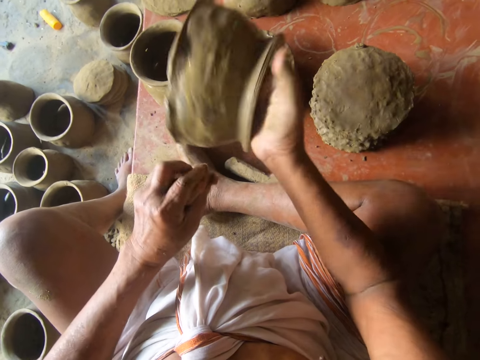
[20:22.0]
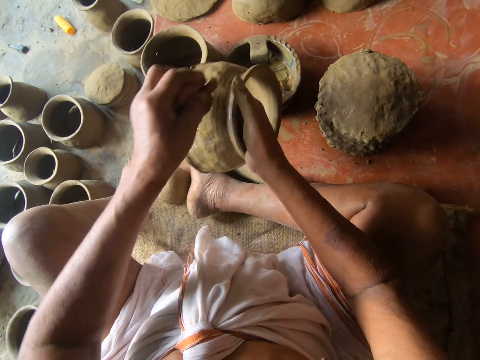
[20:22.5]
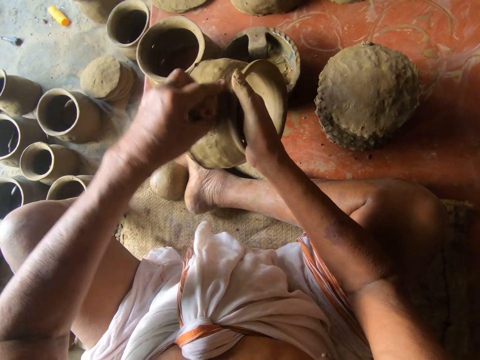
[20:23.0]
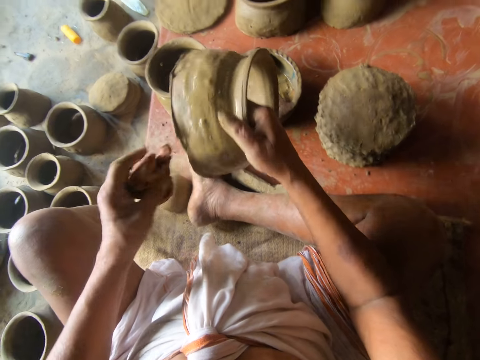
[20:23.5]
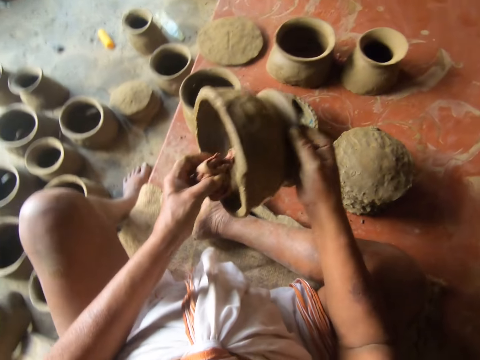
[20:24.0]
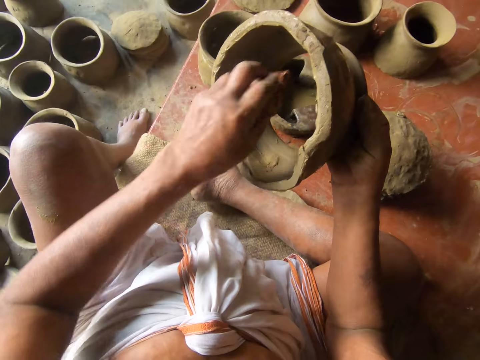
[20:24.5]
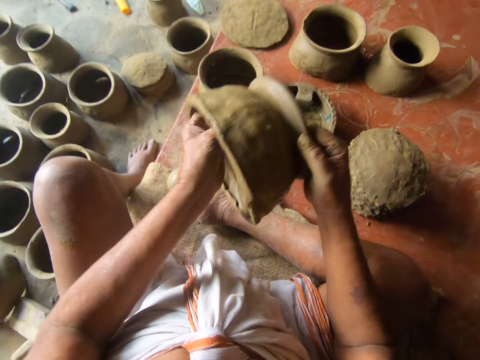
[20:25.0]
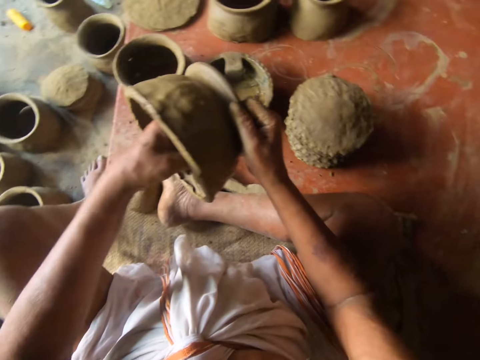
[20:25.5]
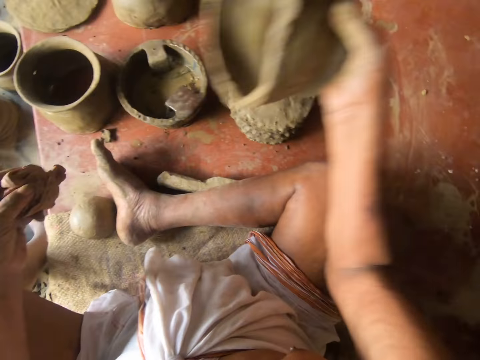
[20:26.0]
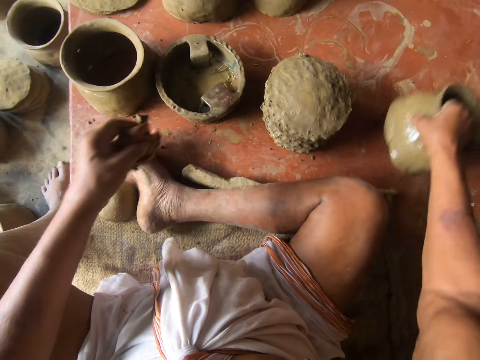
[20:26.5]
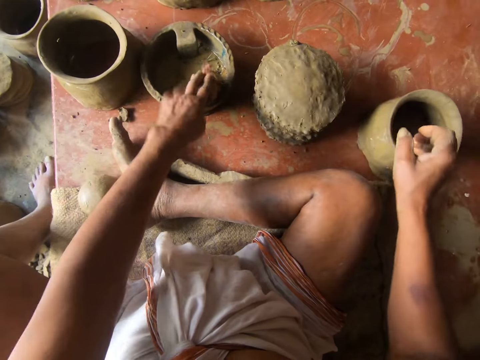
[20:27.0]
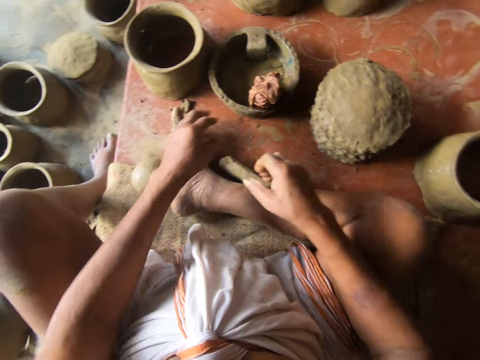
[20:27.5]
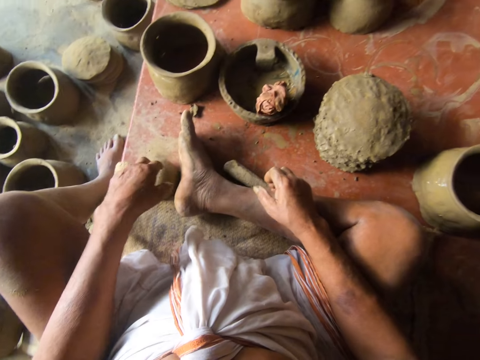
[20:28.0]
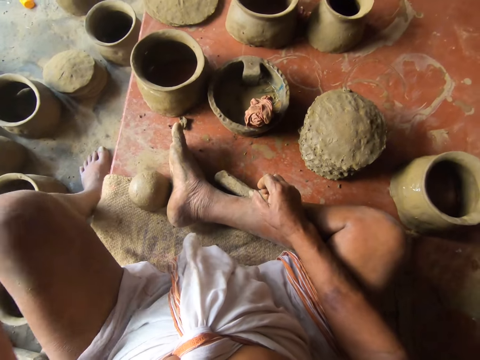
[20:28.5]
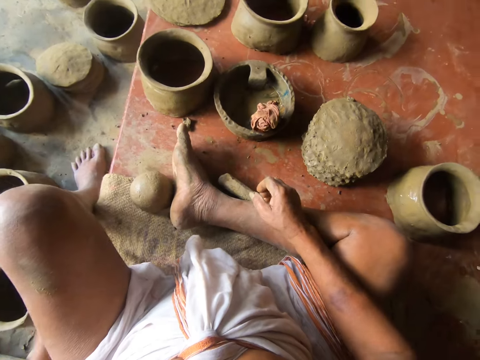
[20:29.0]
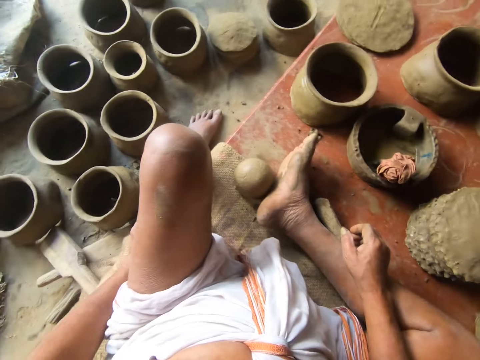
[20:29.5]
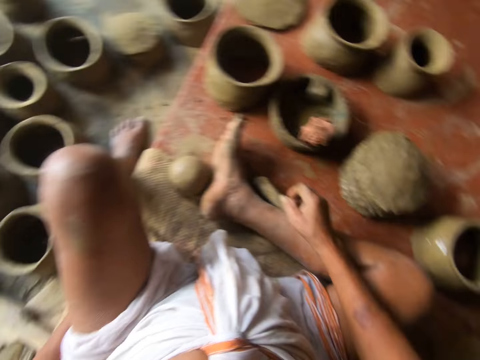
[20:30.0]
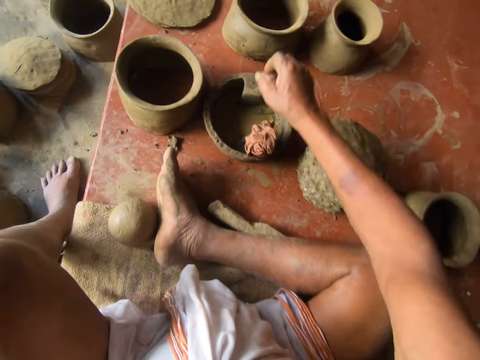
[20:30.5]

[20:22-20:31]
The camera wearer rolls the clay in the hands. They wipe inside the pot with the cloth. They put the pot on the floor with the right hand. They put the cloth in the container with the left hand.

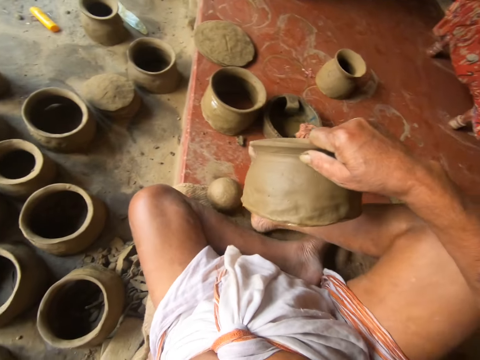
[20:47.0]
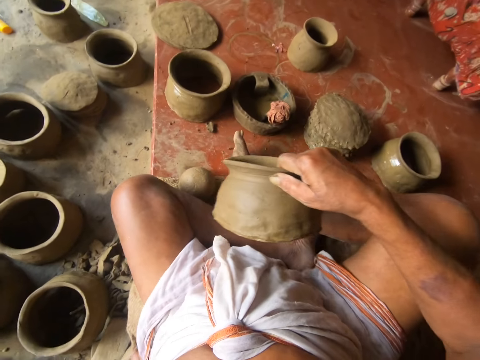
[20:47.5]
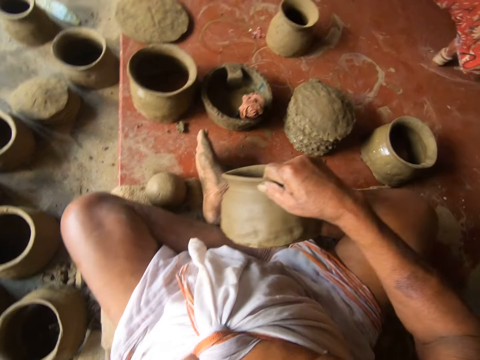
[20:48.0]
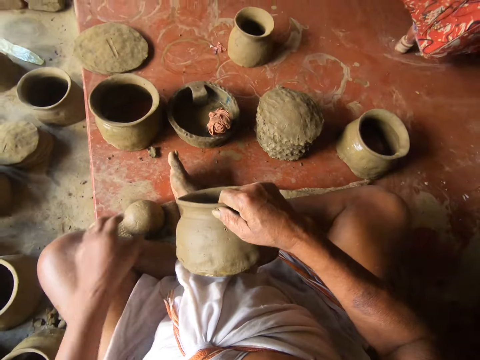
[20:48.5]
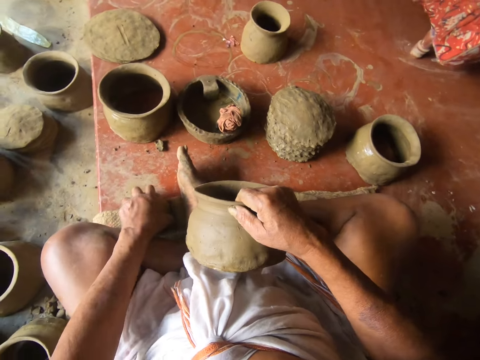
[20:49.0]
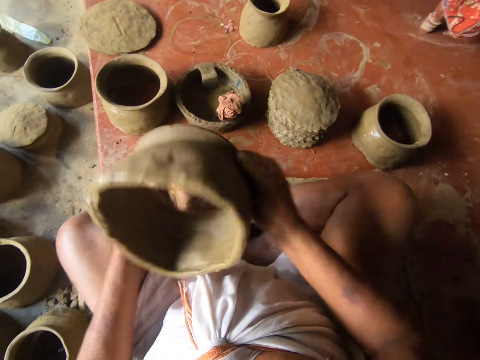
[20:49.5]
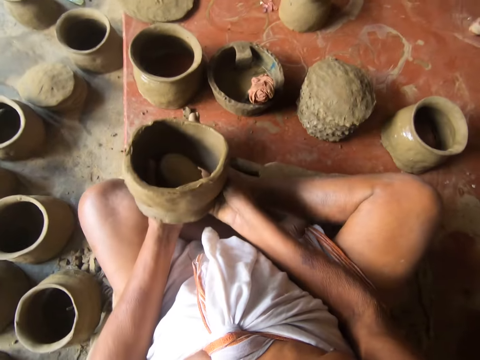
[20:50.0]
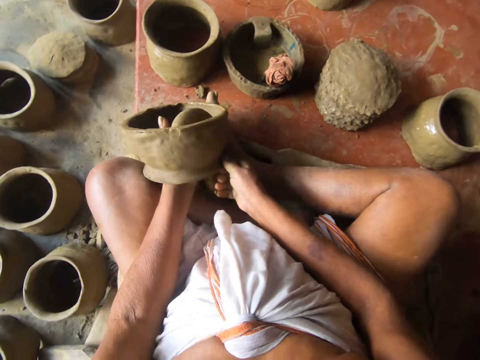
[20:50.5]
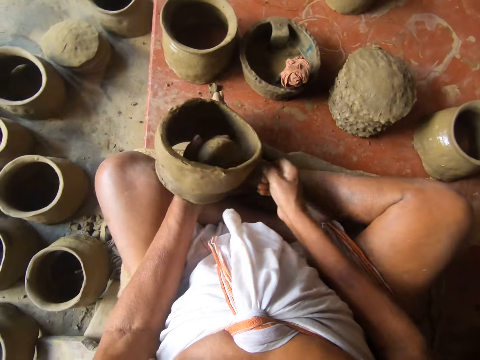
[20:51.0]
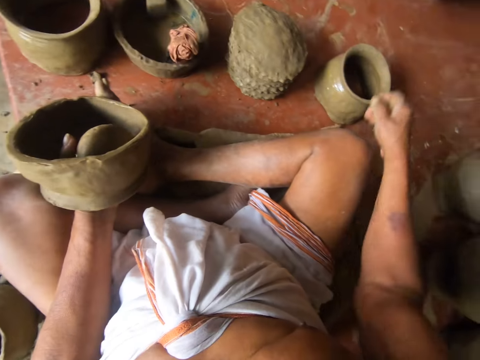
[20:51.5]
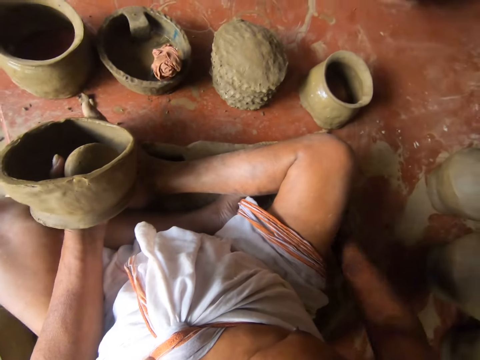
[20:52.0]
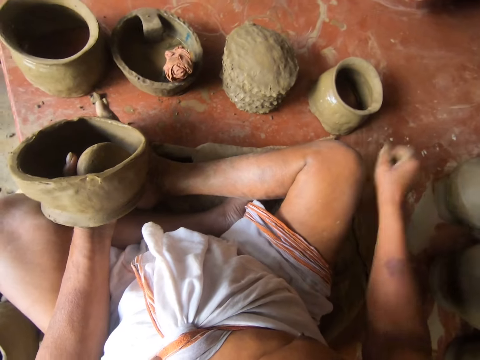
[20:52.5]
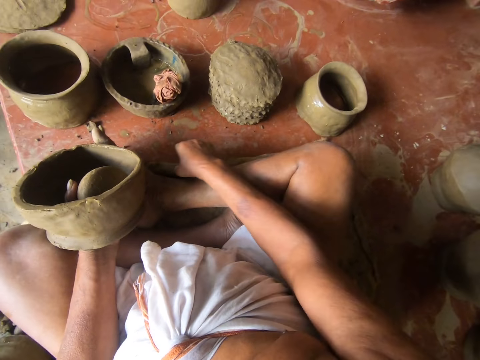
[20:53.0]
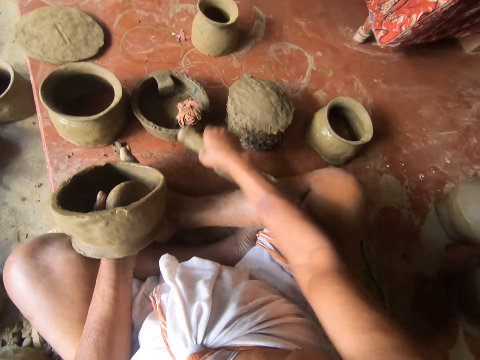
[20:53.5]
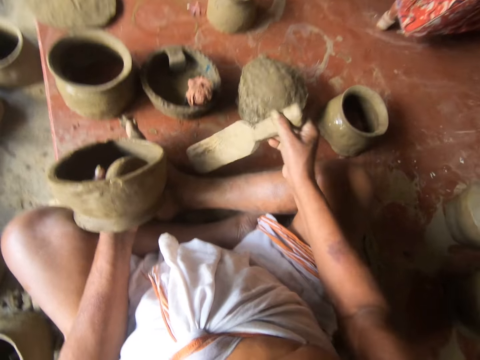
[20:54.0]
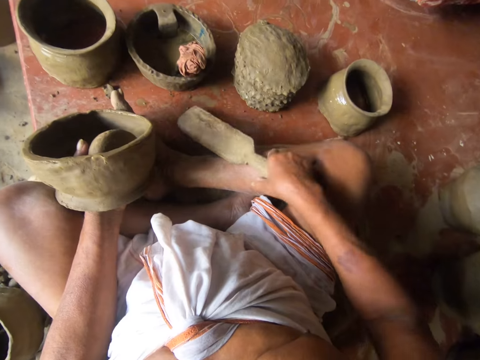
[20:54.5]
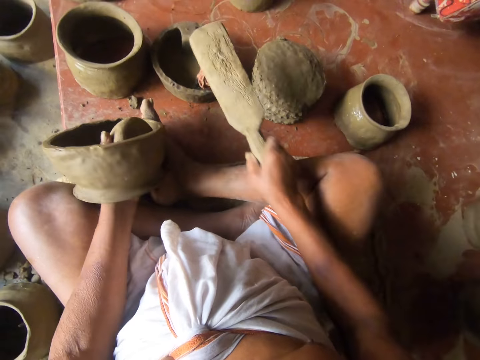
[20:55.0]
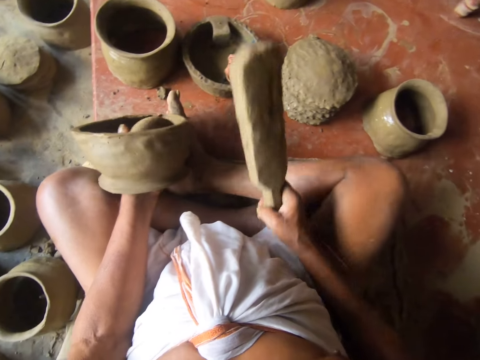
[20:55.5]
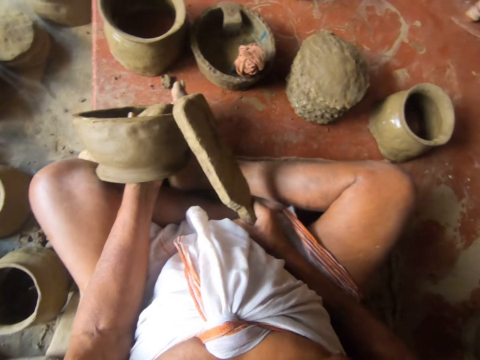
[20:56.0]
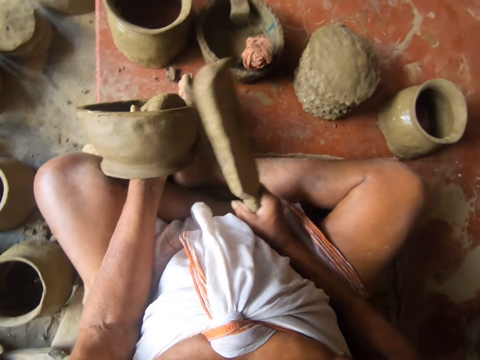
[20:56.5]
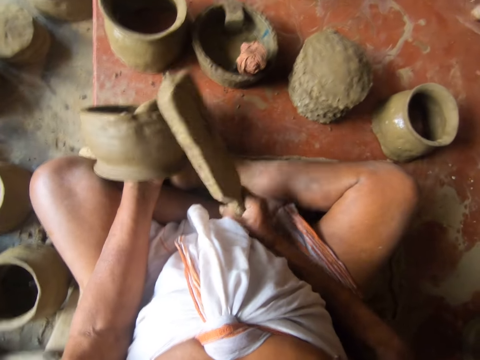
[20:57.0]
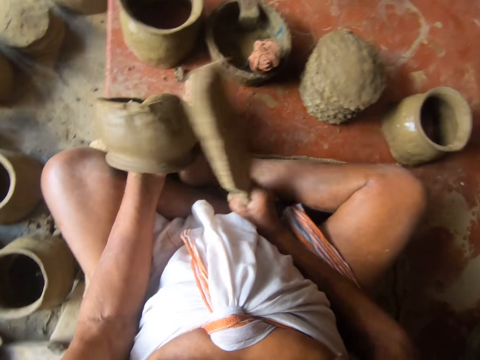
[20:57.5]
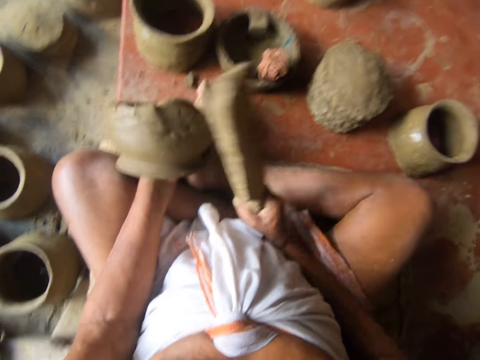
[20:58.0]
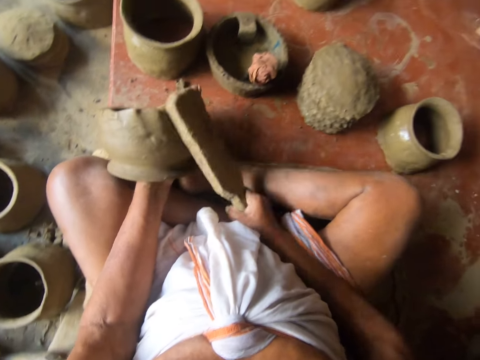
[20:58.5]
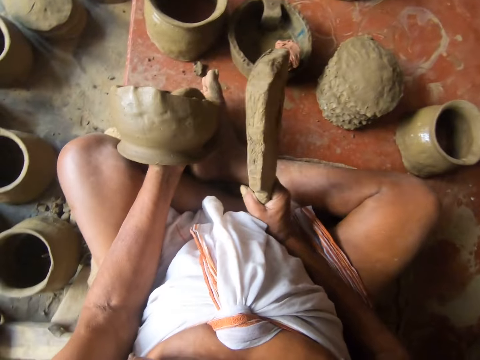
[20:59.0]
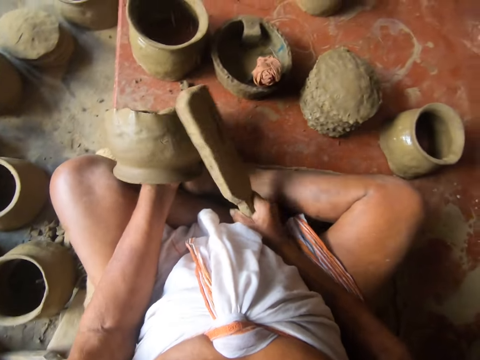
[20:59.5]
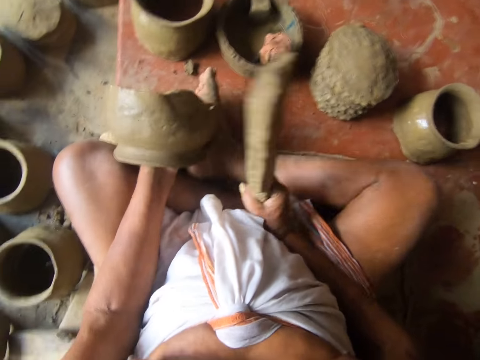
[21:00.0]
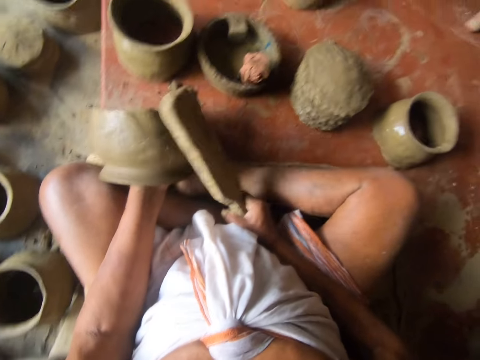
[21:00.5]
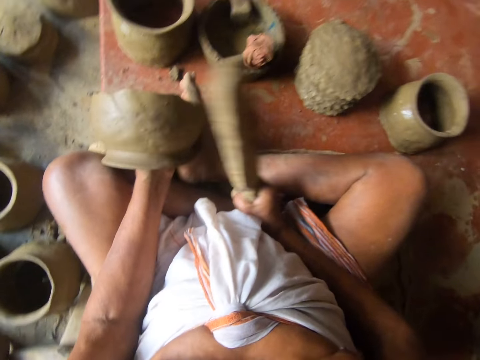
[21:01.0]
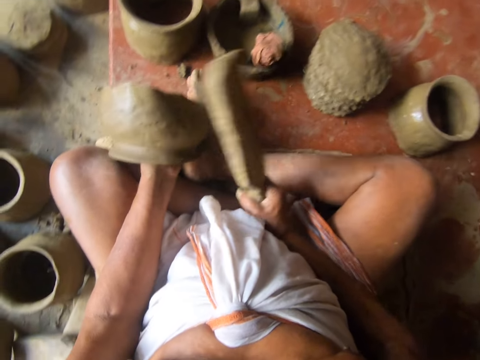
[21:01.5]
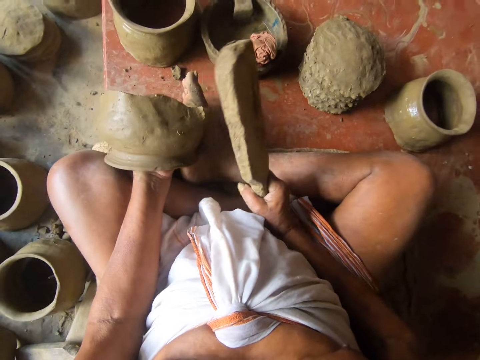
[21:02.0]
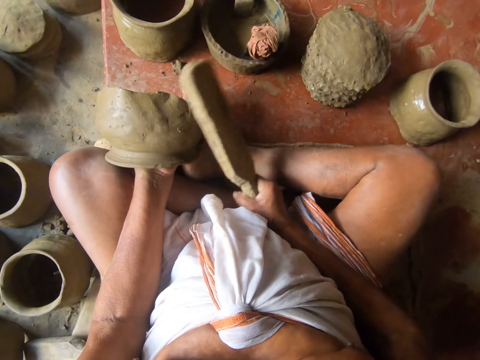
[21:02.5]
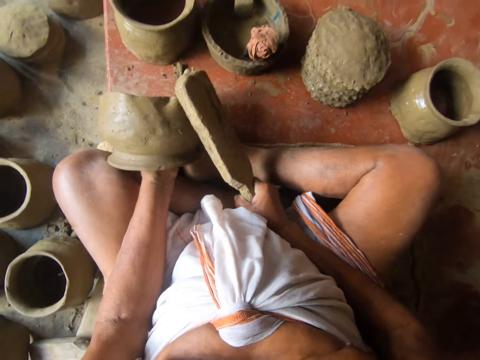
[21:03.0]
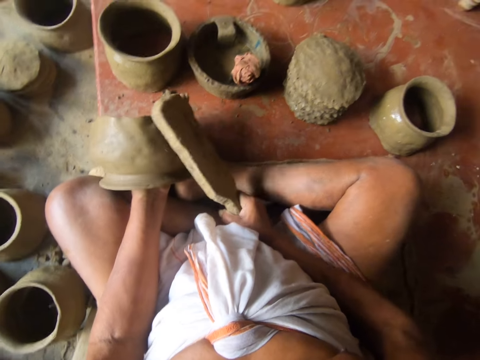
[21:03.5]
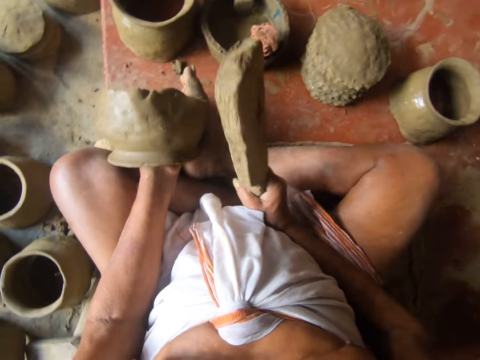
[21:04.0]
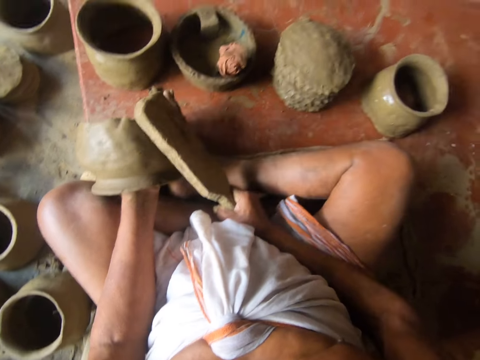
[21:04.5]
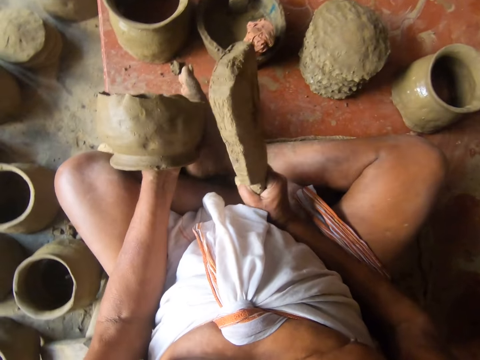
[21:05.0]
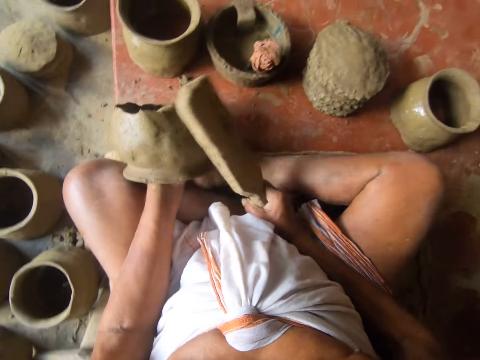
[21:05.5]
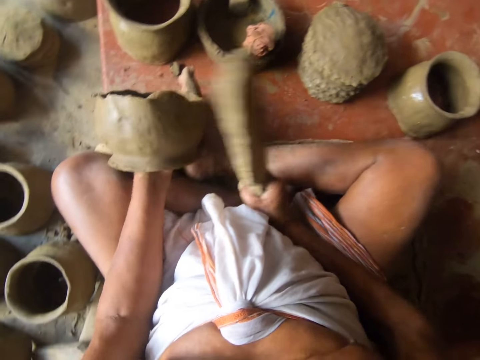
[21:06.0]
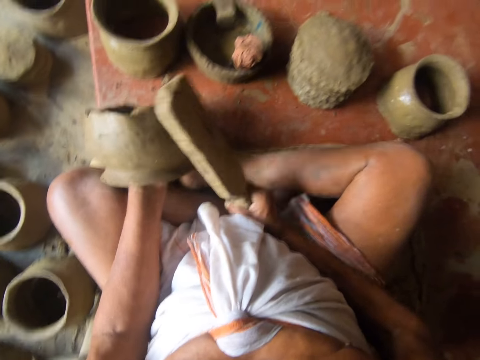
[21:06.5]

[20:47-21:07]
The camera wearer picks a piece of wood. They pick the clay mold on the floor with the left hand. They put the clay mold in the pot with the left hand. They pick the spanking paddle or wood with the right hand. They dip the wood in water. They put the spanking paddle on the cloth. They hit the clay around with the wood. They mold the pot with the spanking paddle.
